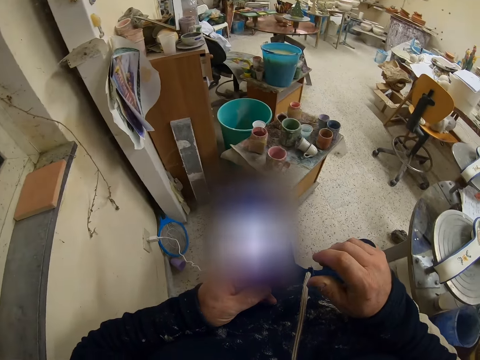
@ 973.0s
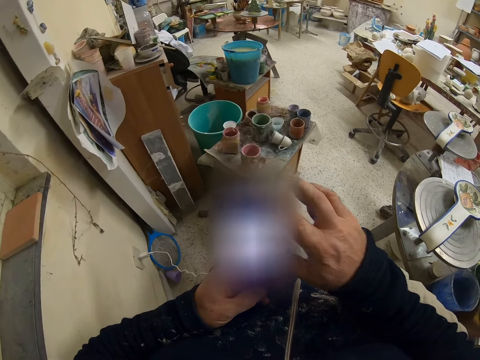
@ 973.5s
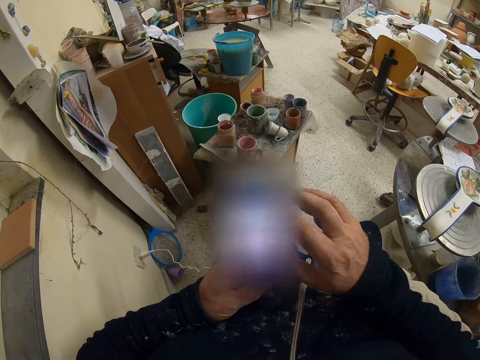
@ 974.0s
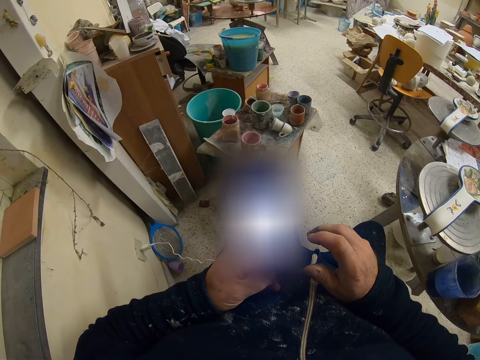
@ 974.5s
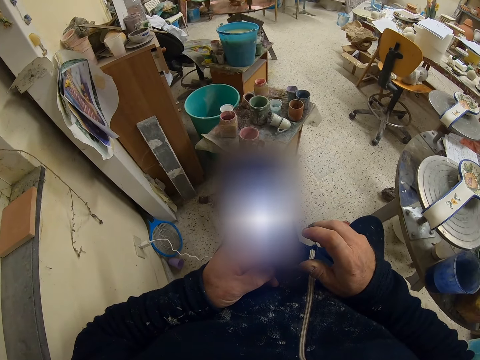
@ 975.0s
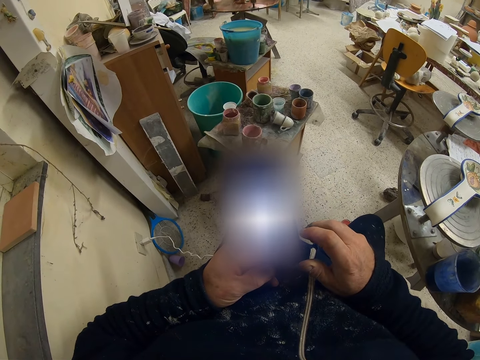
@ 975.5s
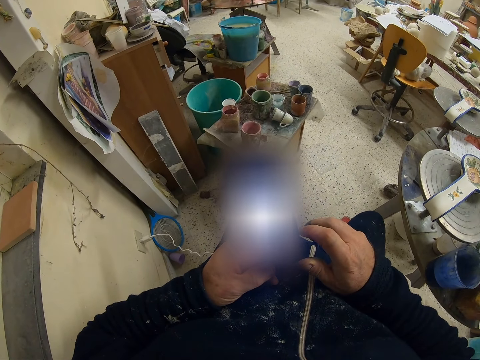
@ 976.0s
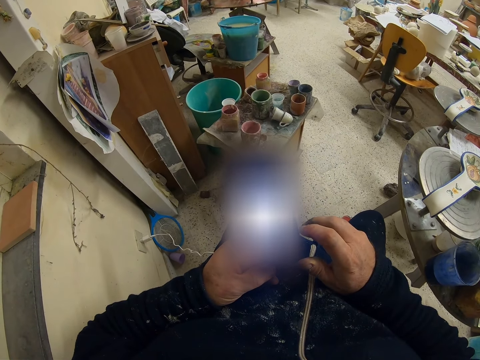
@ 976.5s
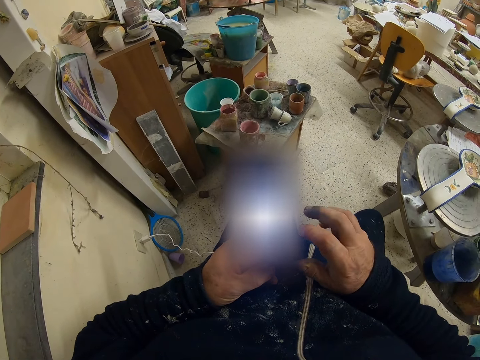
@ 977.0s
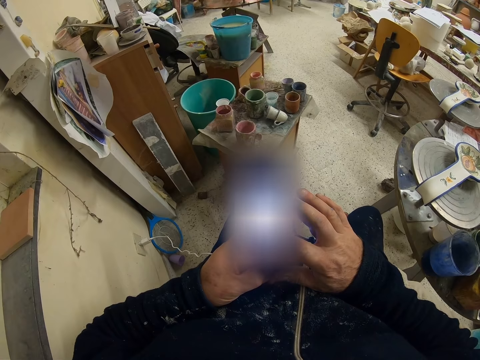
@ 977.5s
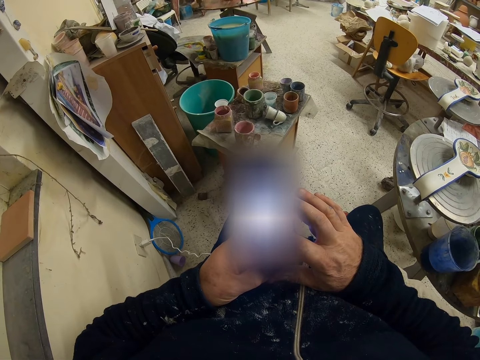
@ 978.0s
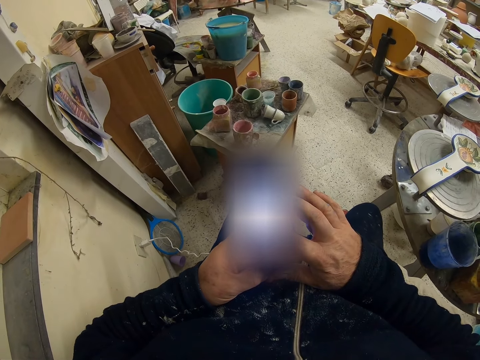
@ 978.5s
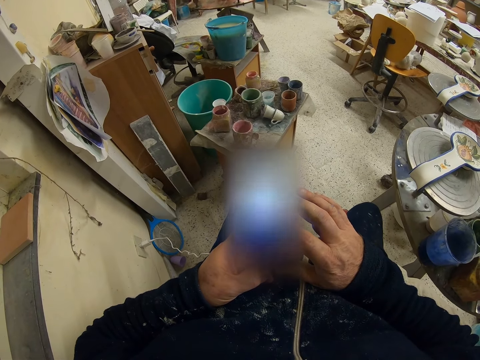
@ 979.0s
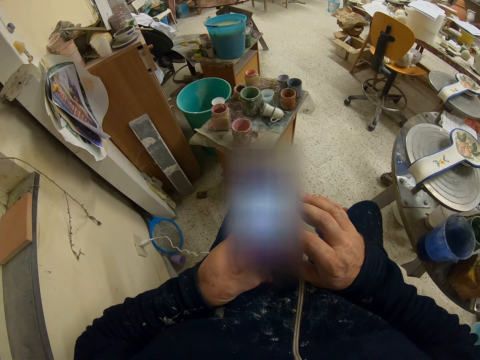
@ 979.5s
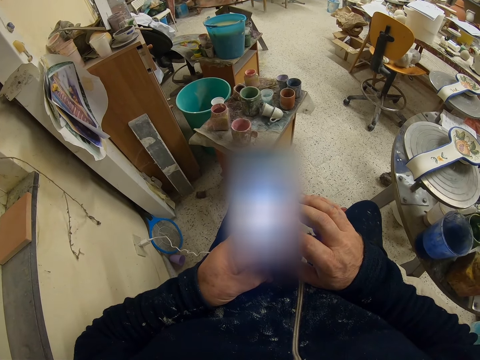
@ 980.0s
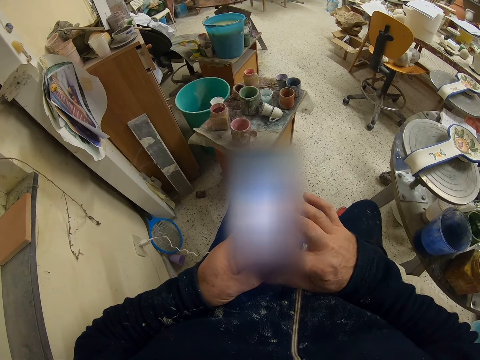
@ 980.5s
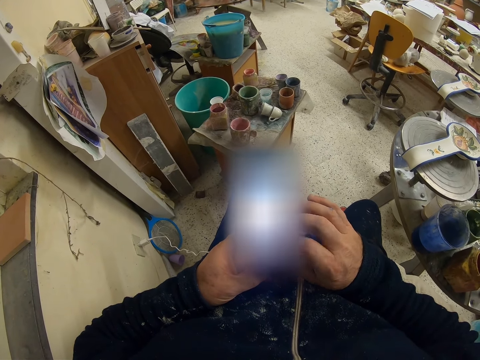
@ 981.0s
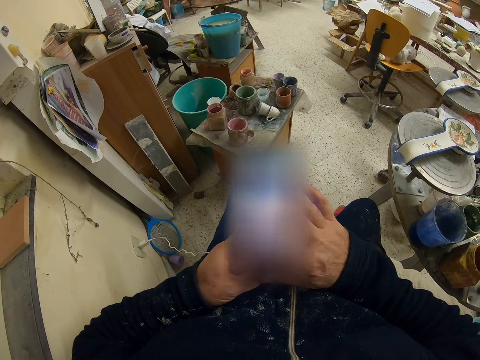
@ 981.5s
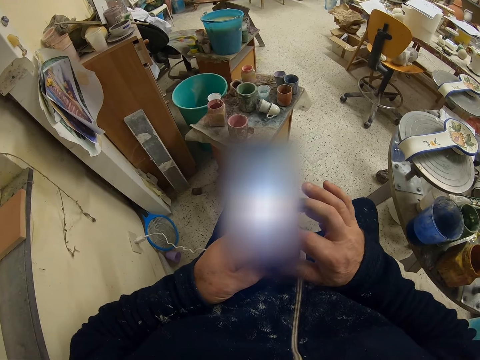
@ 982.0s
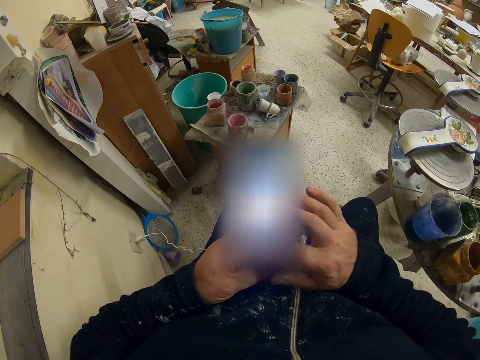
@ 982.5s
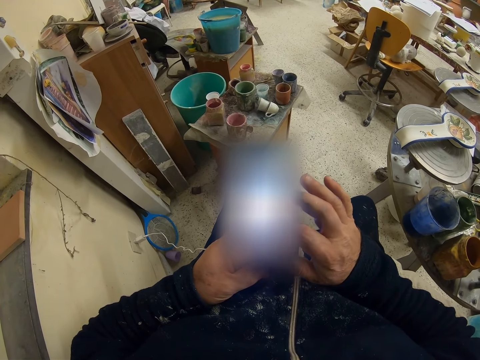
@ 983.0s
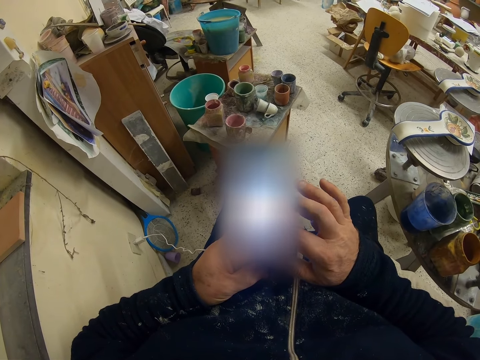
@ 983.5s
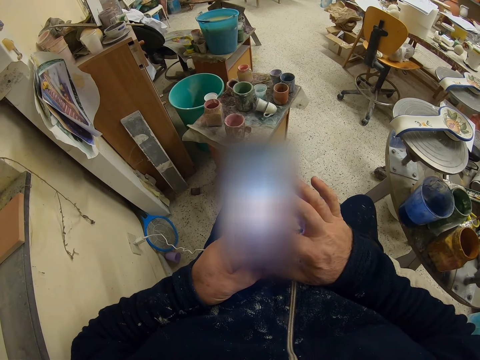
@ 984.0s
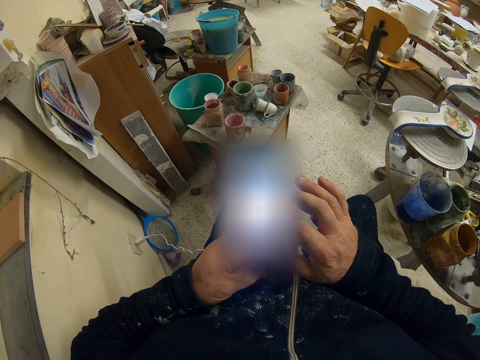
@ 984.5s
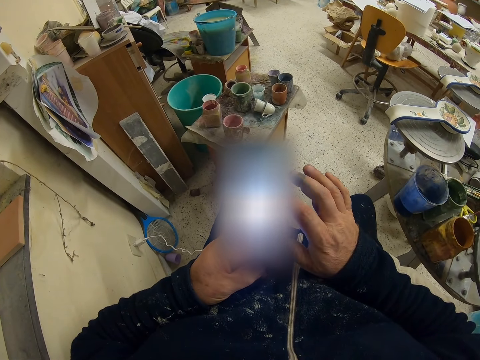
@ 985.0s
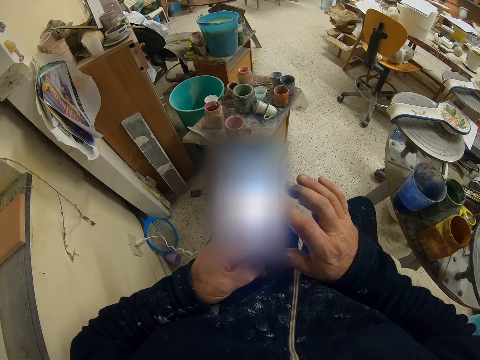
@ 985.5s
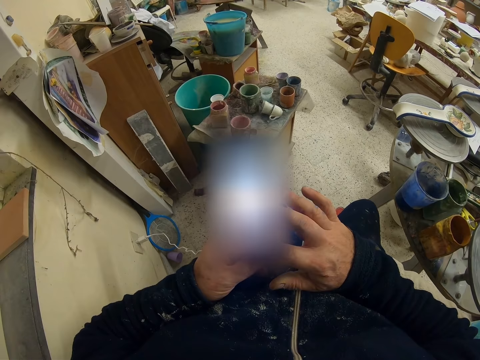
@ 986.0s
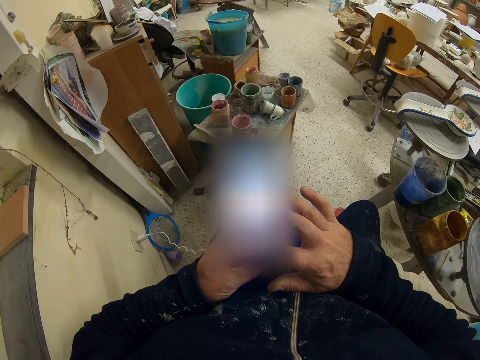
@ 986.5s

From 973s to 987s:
The camera wearer scrolls the phone.

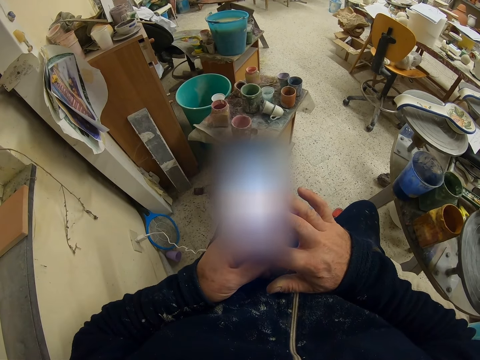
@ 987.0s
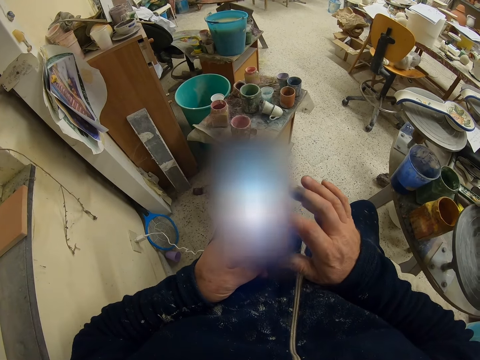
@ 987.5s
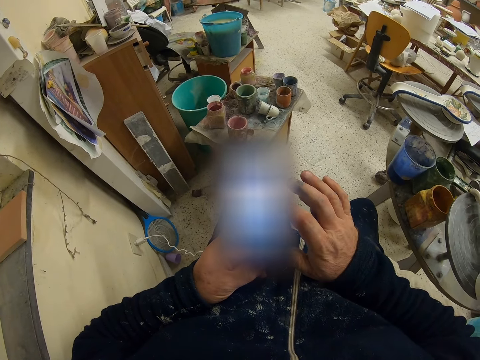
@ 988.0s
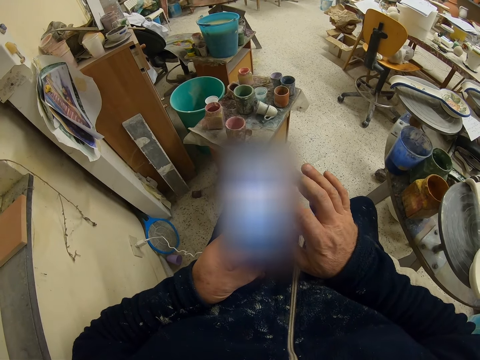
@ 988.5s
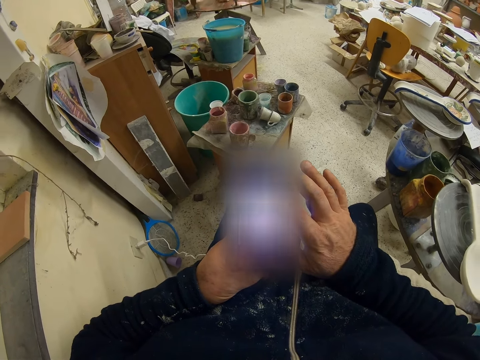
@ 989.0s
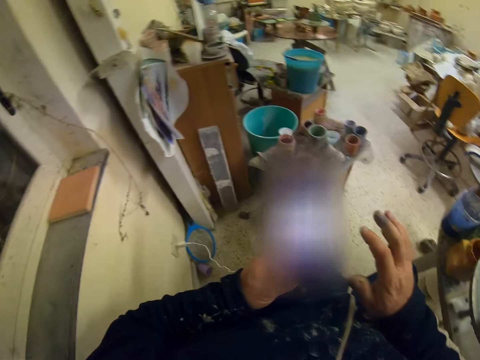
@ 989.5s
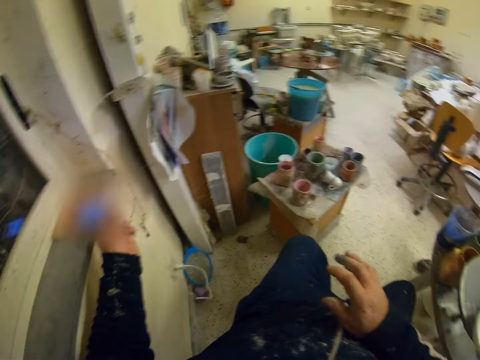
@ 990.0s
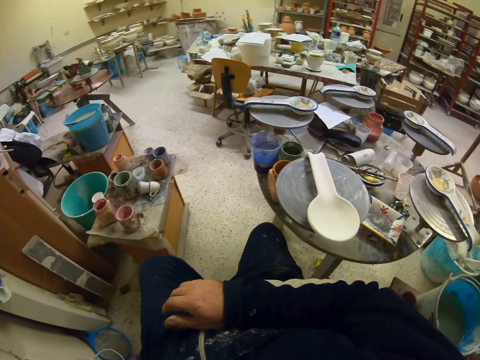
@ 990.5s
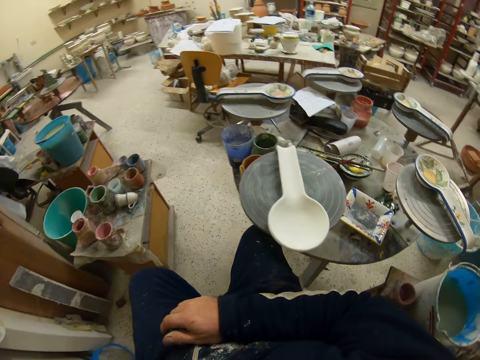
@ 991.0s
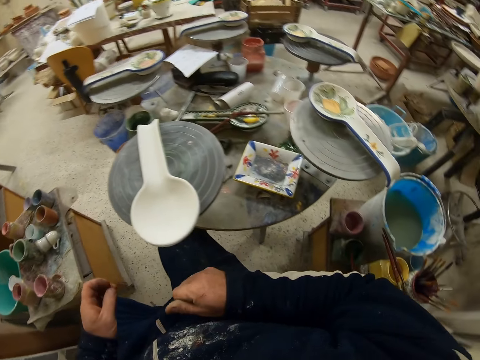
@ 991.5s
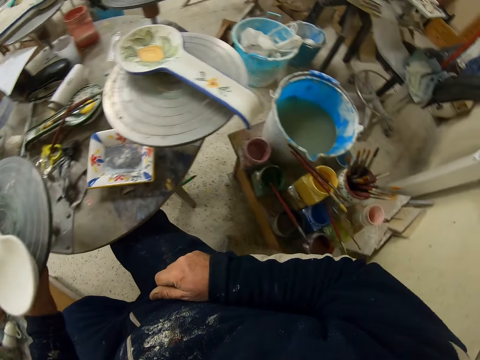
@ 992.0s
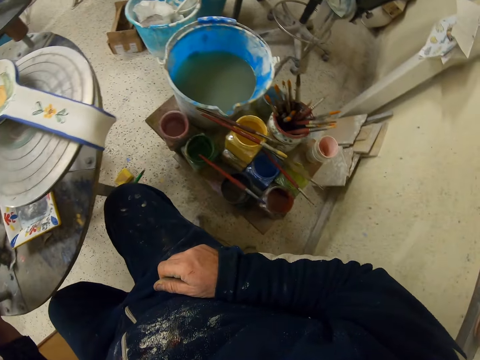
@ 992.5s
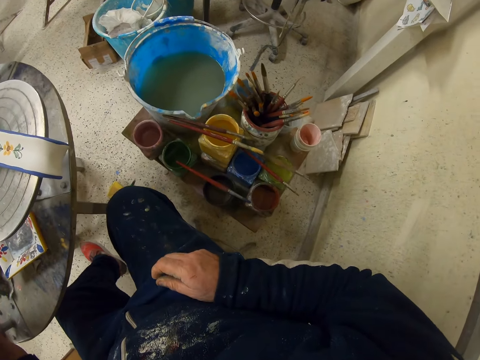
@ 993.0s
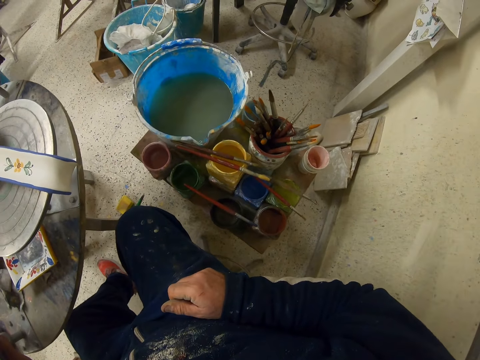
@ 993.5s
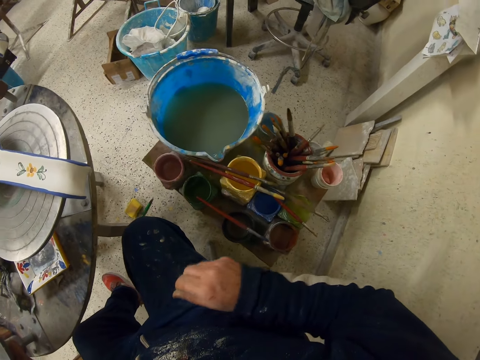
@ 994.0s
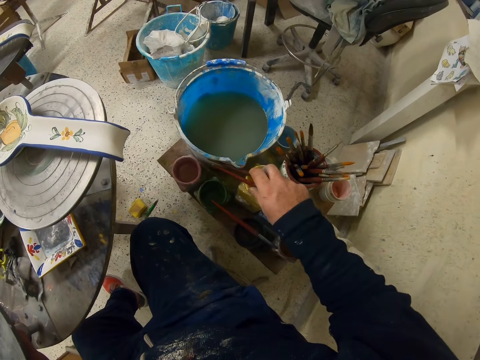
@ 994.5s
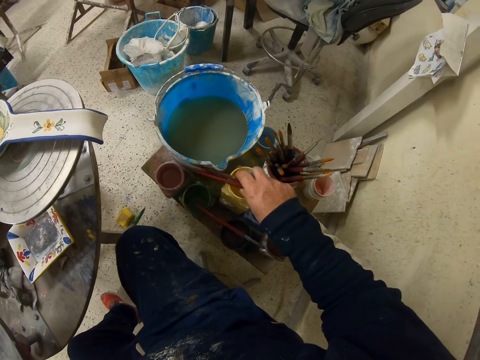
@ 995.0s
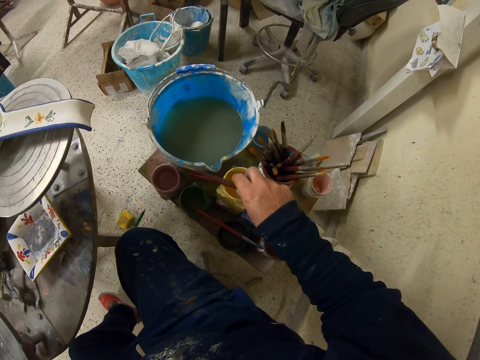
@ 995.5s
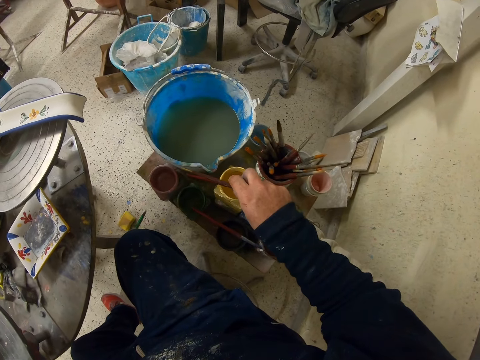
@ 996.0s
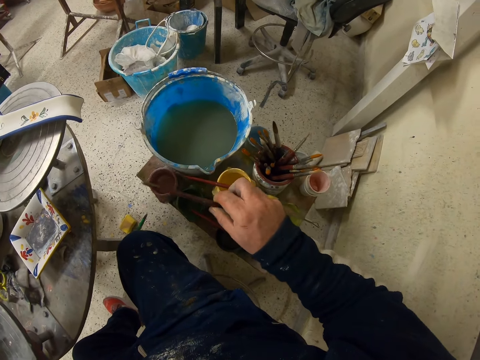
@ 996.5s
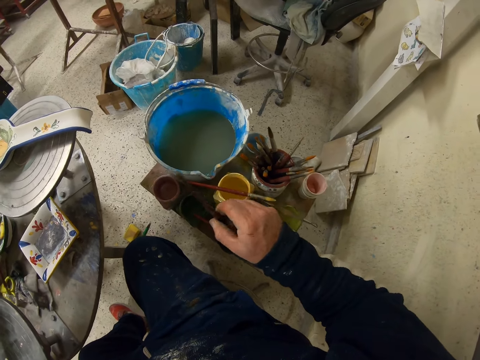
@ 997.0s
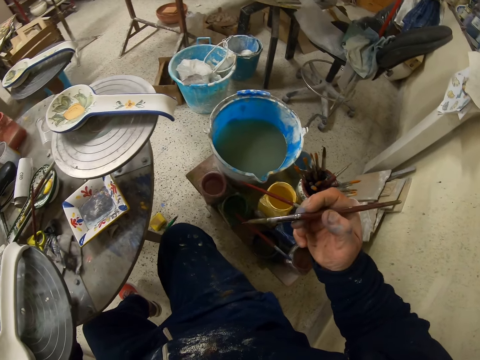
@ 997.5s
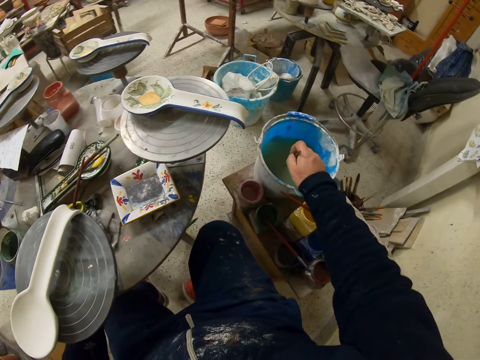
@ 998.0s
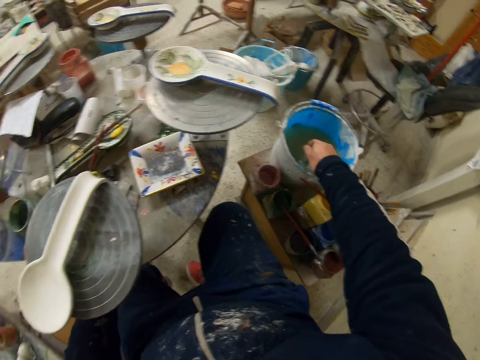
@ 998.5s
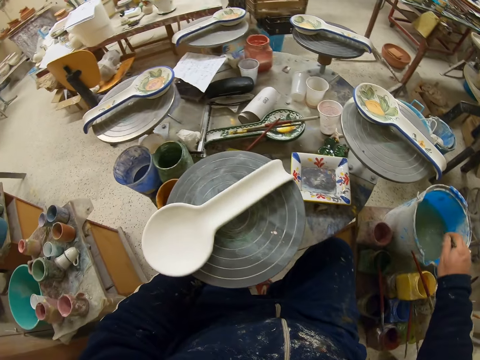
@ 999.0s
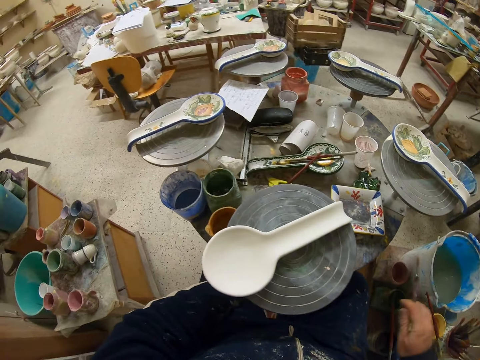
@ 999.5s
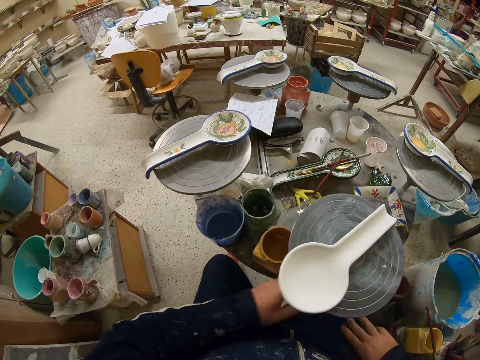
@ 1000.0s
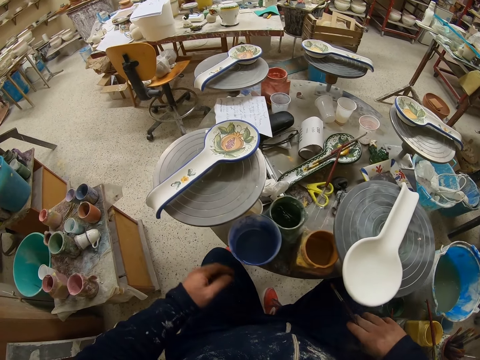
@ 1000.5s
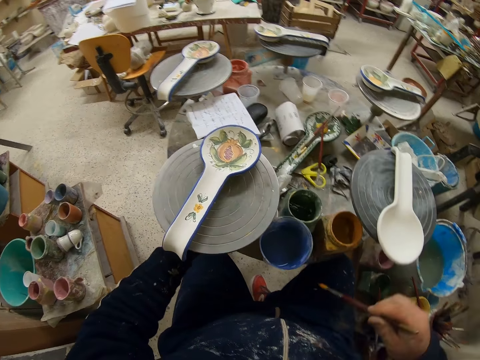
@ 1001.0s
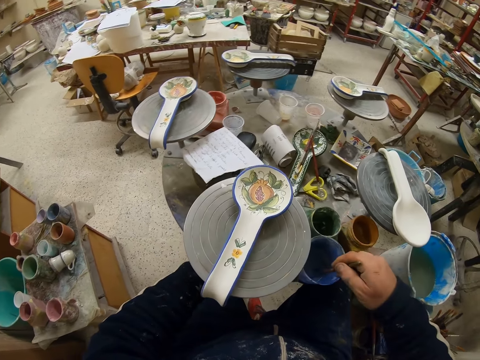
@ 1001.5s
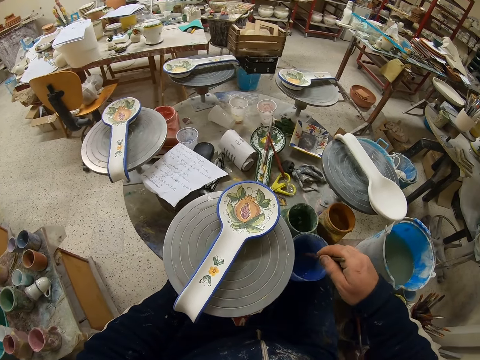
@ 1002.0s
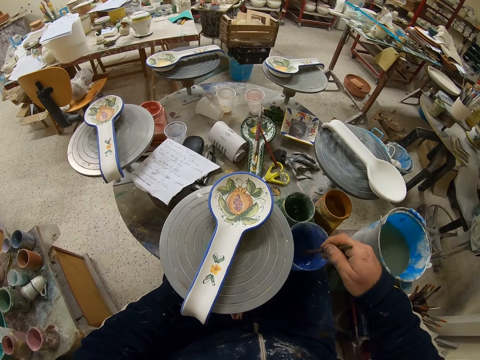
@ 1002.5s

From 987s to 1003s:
The camera wearer puts the phone on the window stool. They turn with the chair. They pick the paint brush from the can. They dip the paint brush in the paint can or water. They turn the table. They dip the paint brush in the paint can.
